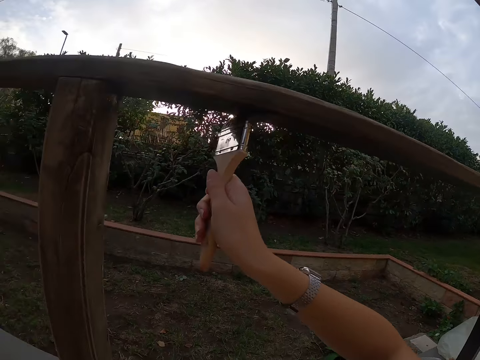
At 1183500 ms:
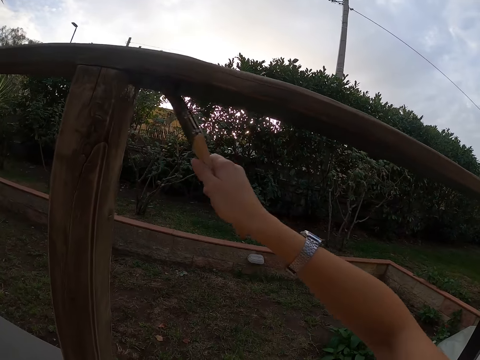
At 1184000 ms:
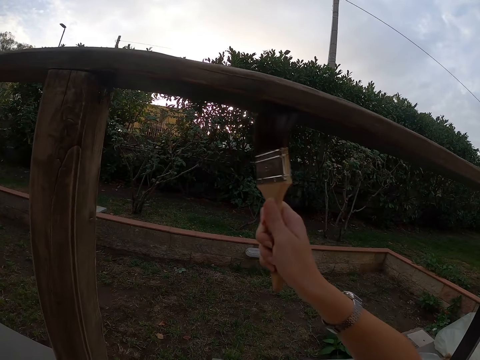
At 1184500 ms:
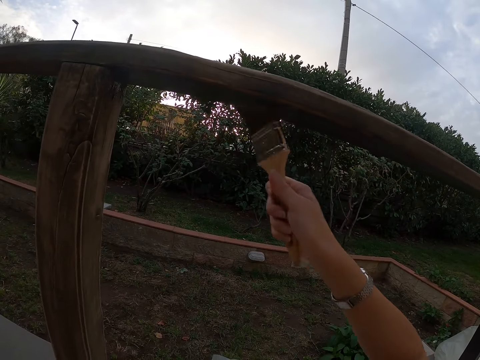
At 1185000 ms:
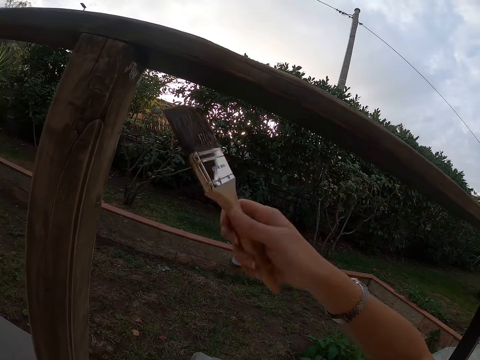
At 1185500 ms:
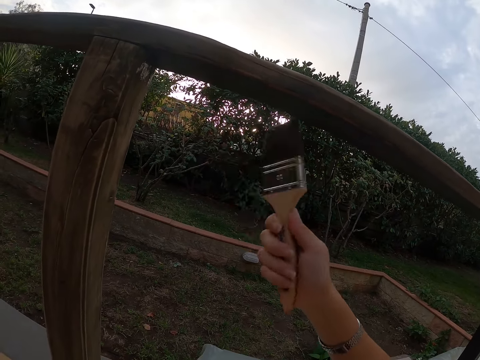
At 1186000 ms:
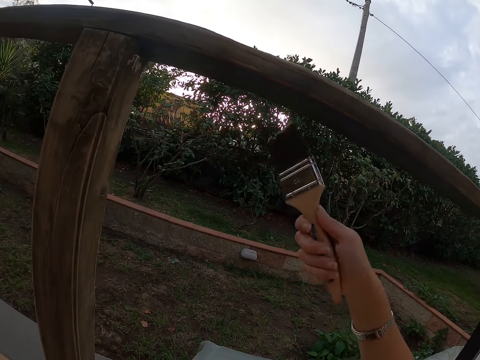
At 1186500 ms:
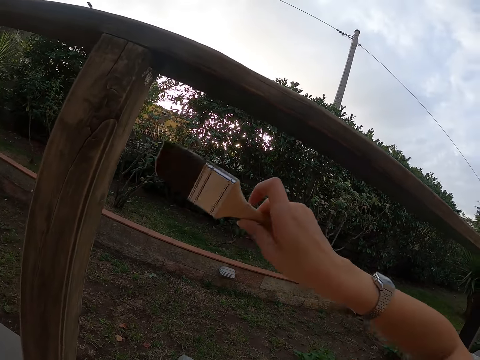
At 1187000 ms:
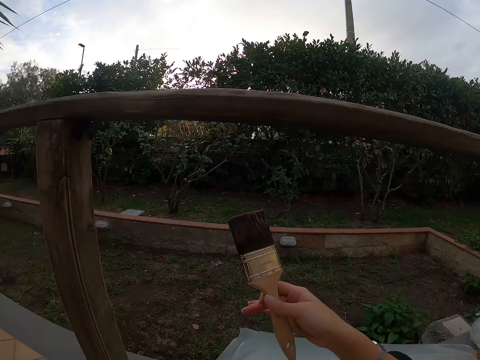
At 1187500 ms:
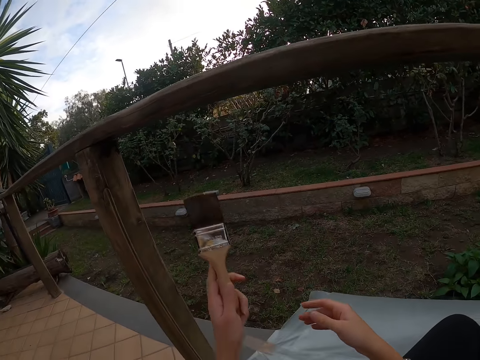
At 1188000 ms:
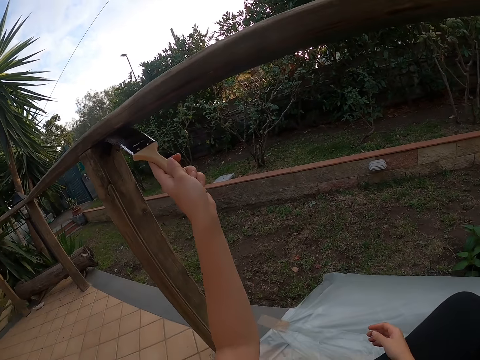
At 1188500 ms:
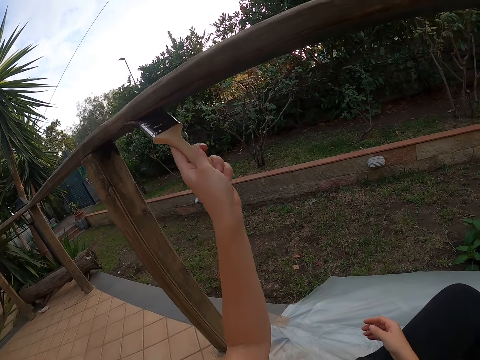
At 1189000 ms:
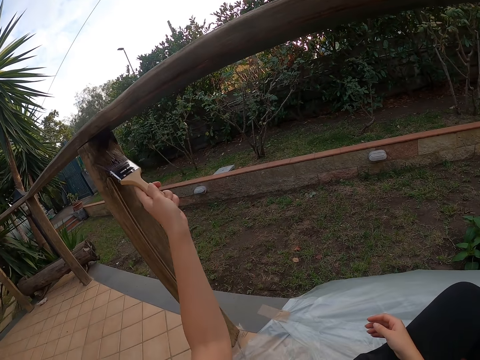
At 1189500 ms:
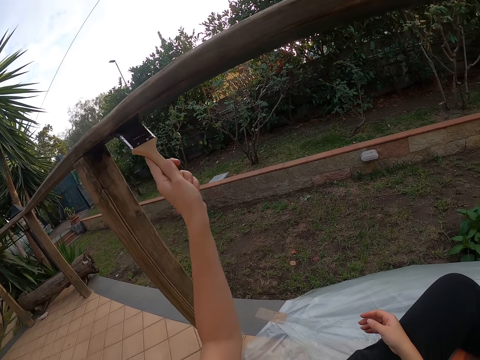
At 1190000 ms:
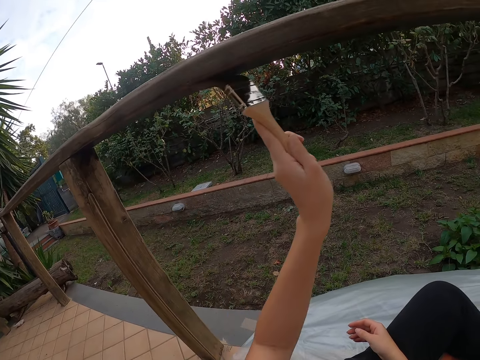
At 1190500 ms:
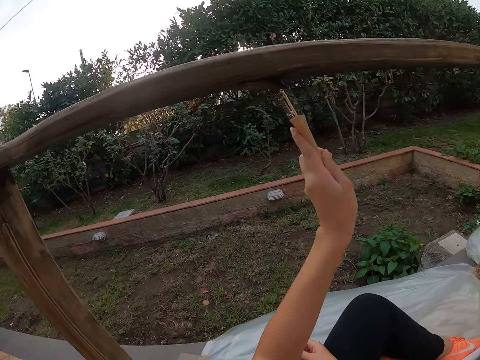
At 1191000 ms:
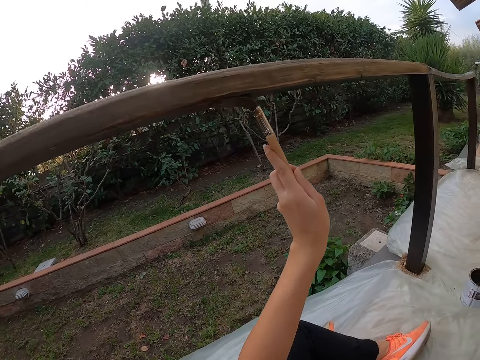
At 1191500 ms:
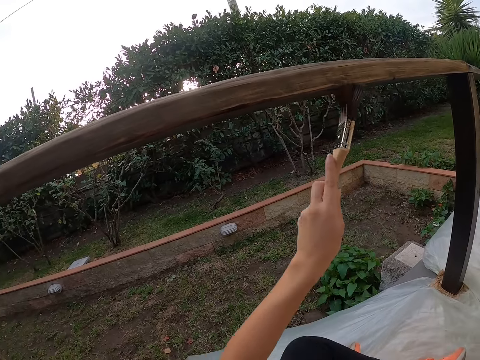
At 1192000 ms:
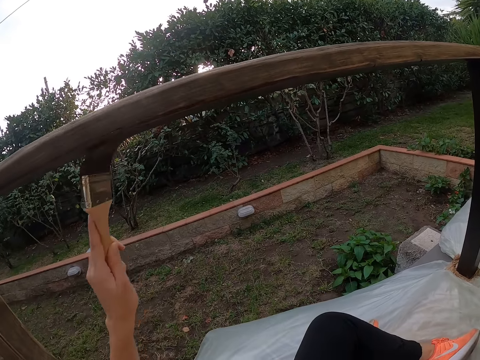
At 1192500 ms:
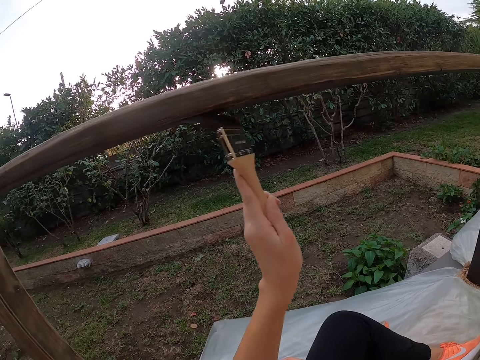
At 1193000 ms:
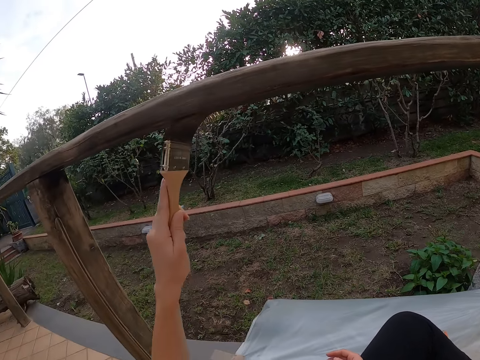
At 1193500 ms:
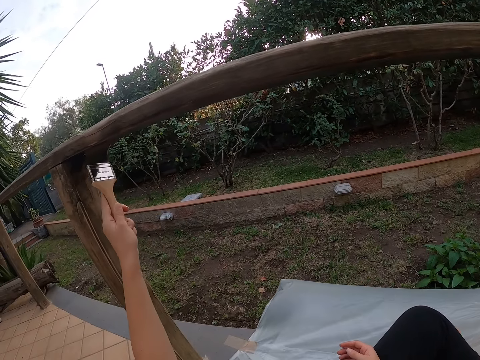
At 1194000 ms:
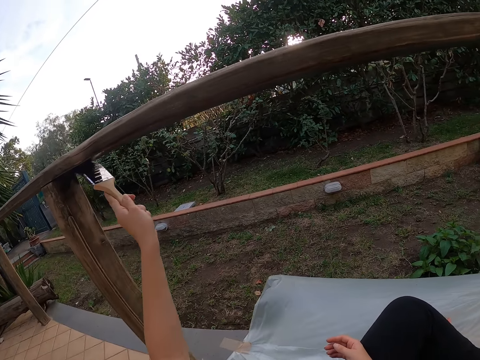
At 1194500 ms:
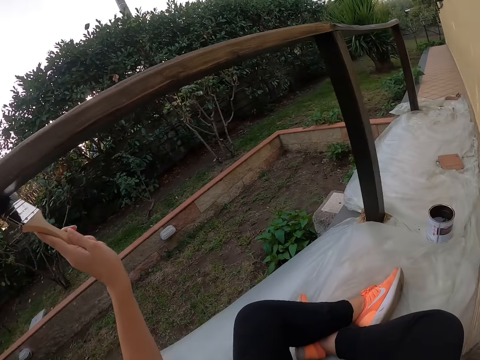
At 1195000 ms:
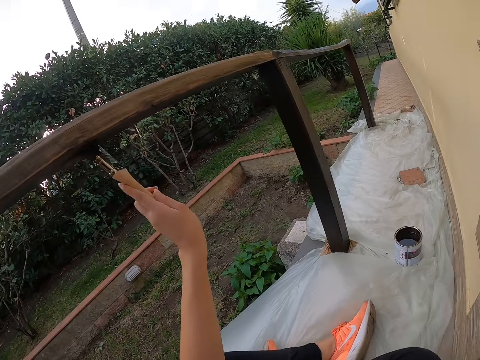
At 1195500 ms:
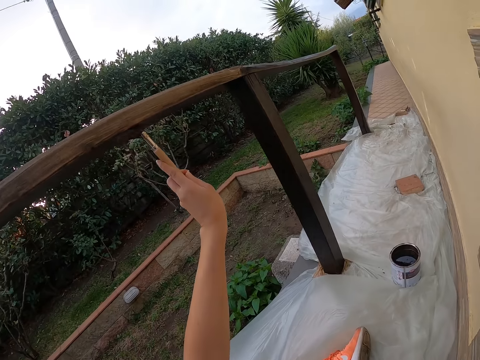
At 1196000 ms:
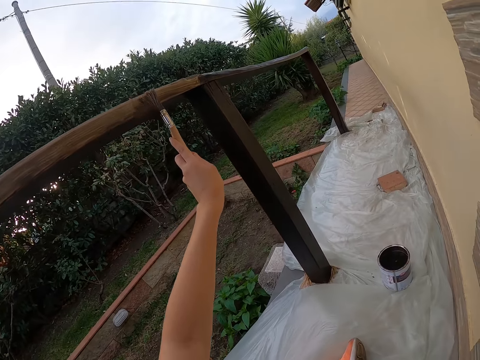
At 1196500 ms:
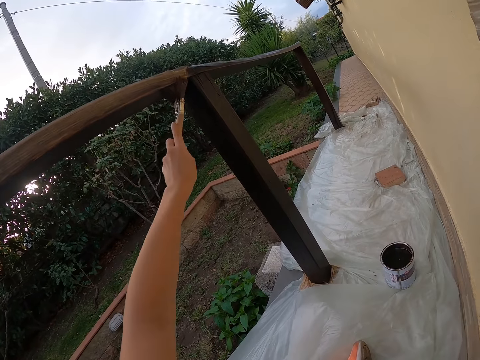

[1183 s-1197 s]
The camera wearer stops painting the balcony. She turns the paint brush. She passes the brush from her right hand to her left hand. She paints the balcony with her left hand with the paint brush.

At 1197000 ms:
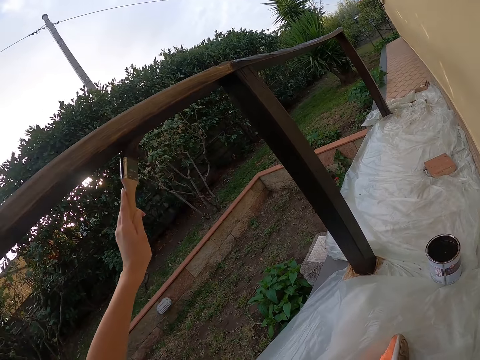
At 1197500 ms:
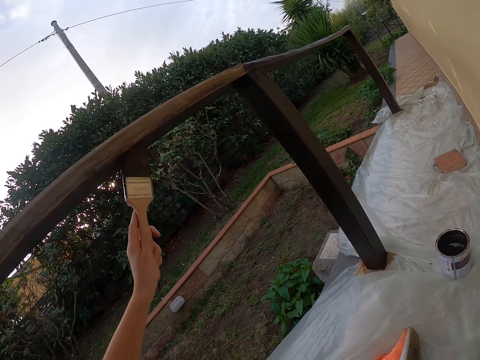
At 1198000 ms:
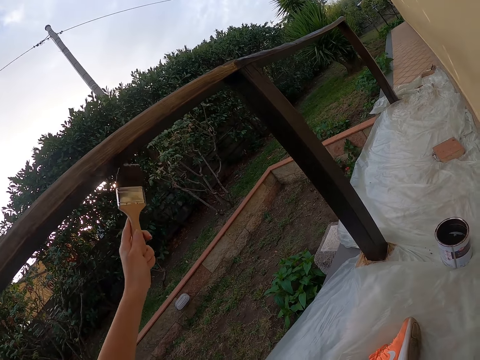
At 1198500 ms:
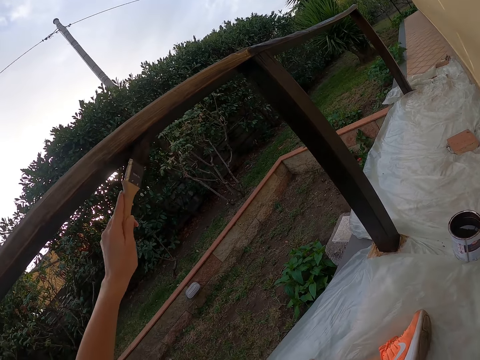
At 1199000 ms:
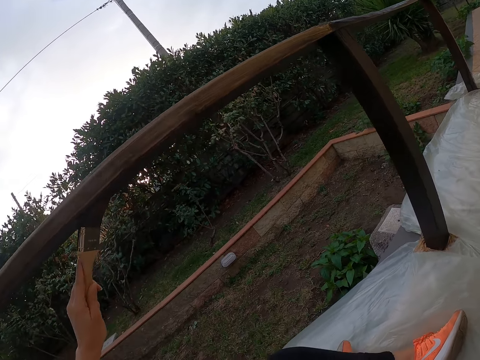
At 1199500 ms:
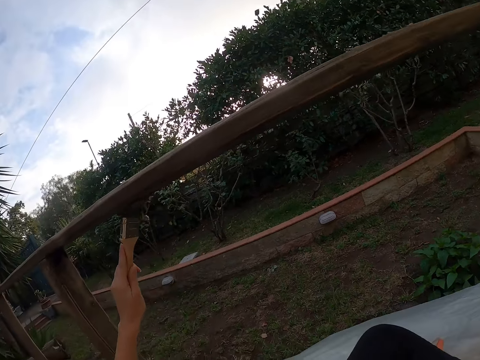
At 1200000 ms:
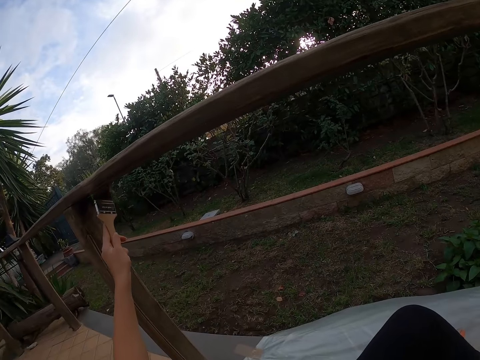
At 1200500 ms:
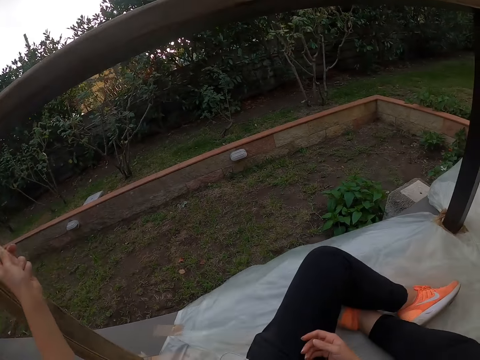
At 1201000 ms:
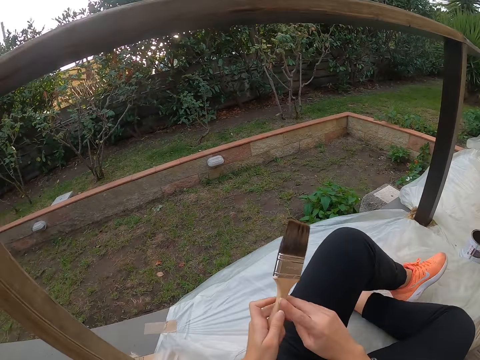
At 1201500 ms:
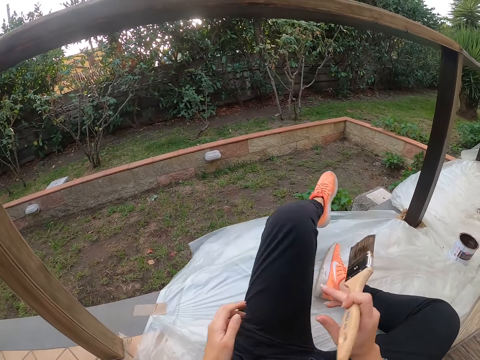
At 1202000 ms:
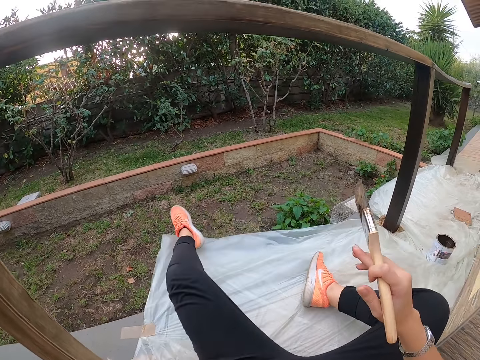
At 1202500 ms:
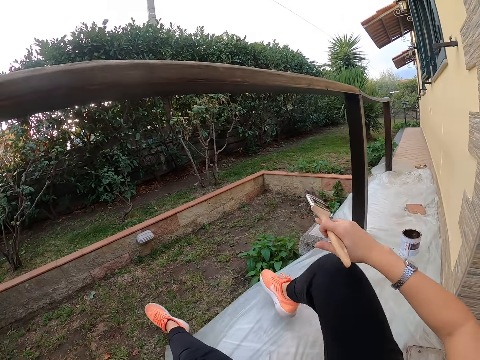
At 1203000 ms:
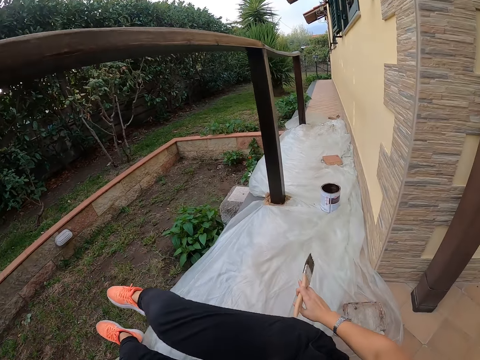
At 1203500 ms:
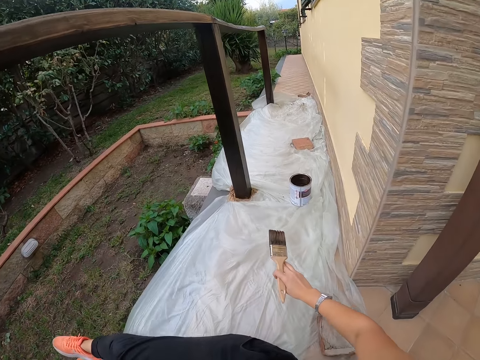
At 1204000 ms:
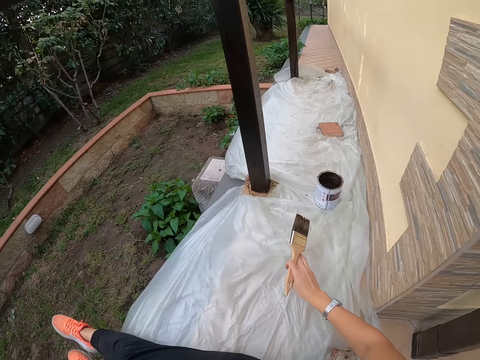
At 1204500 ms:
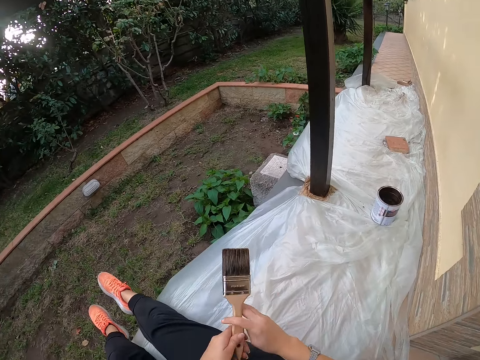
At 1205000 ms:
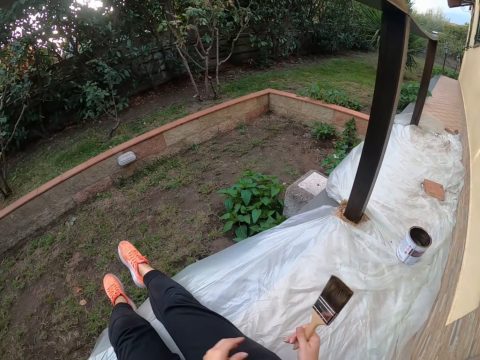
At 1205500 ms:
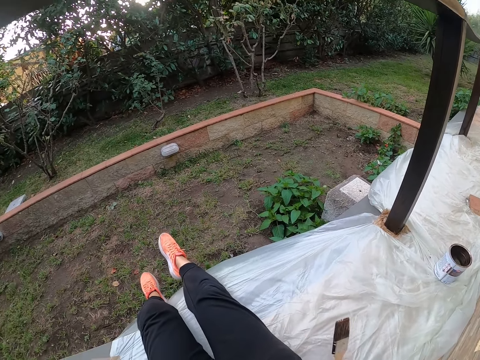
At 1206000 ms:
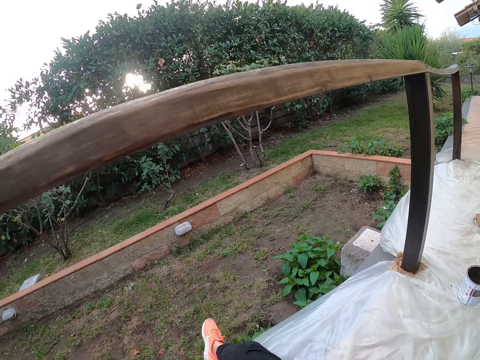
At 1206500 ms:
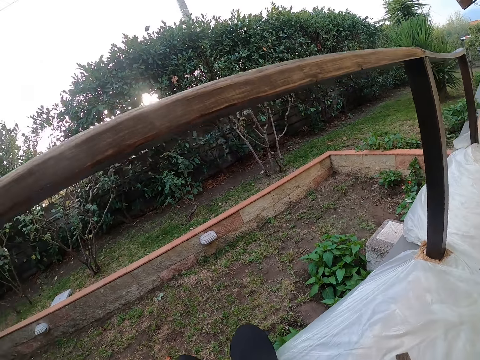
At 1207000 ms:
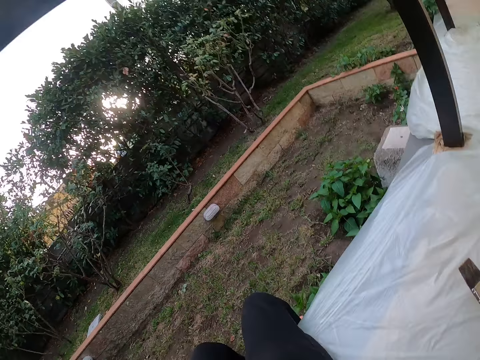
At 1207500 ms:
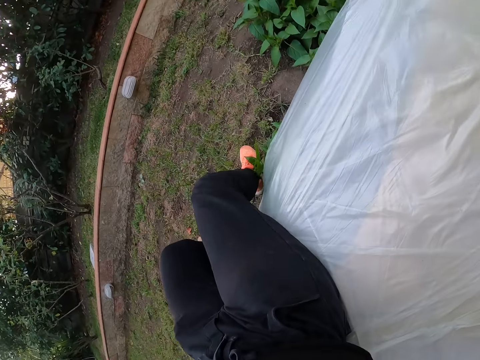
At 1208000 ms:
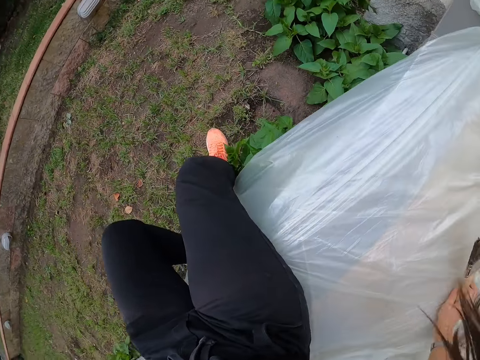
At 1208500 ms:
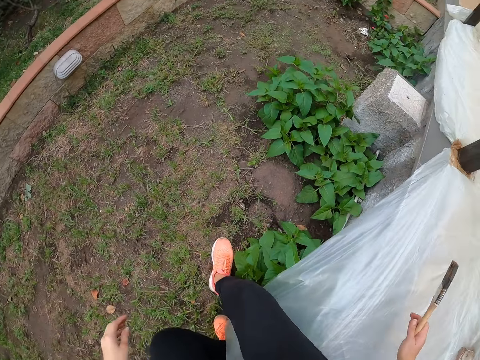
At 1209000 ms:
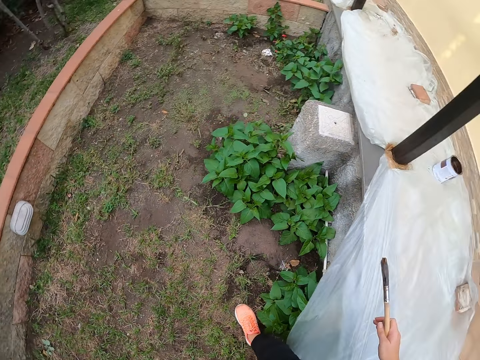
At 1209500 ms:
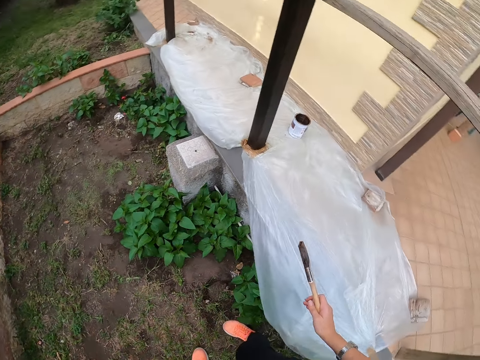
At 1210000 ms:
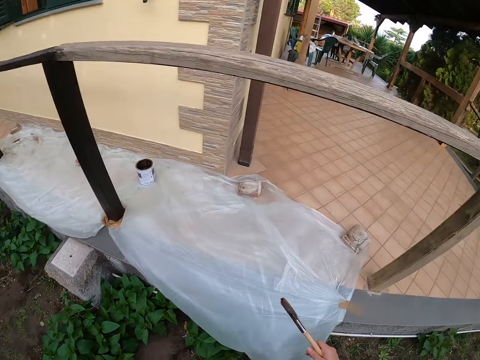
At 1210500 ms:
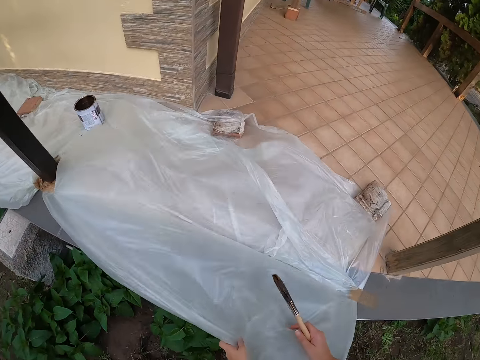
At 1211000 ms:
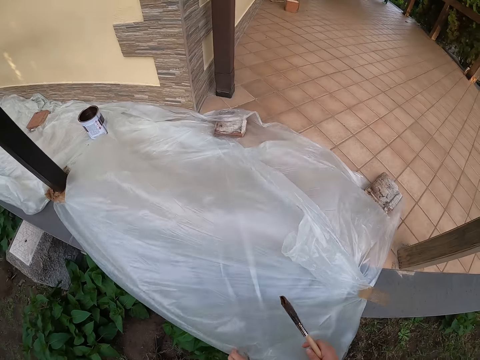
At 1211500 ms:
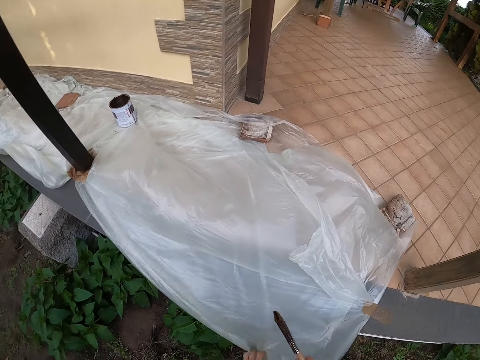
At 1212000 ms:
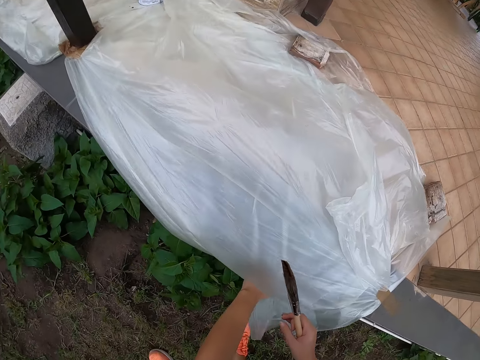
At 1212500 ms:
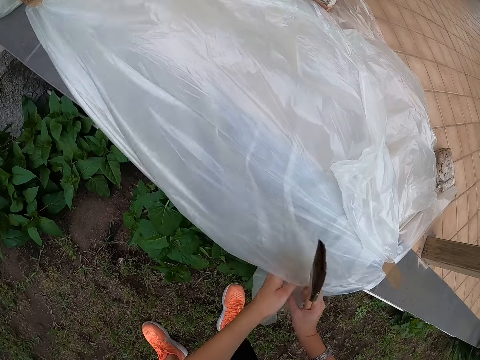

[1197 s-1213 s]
The camera wearer stops painting the balcony. She passes the brush from her left hand to her right hand. She stretches both legs forward. She moves her feet towards the ground. She places her hand on the ground and lifts up her hand. She holds the paint brush with both her hands. She holds the paint brush with her one hand. She moves forward. She stands up from the balcony. She adjusts the nylon on the balcony floor with both hands. She holds the paper.
